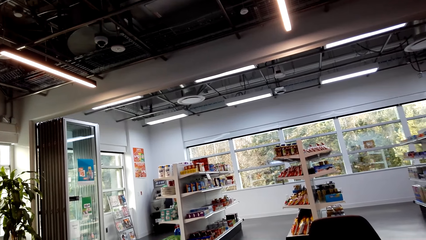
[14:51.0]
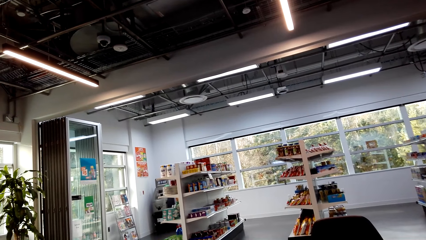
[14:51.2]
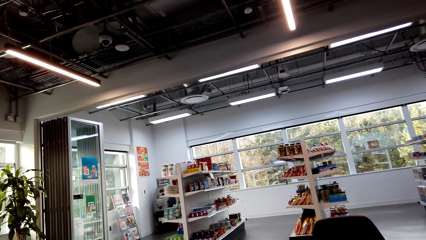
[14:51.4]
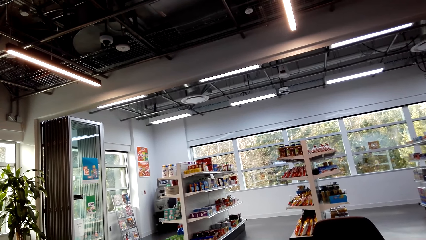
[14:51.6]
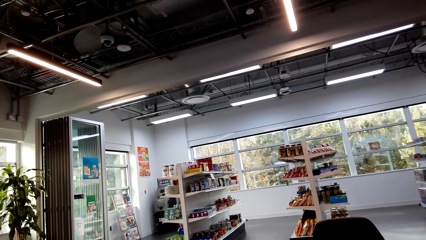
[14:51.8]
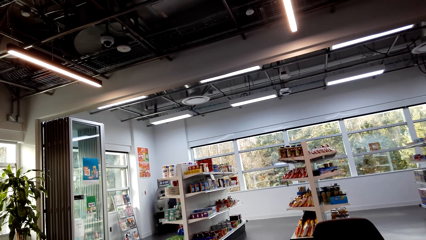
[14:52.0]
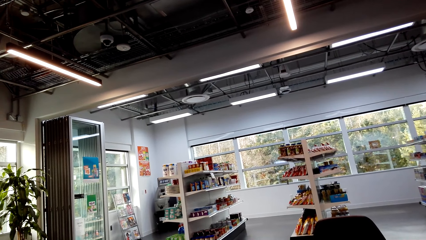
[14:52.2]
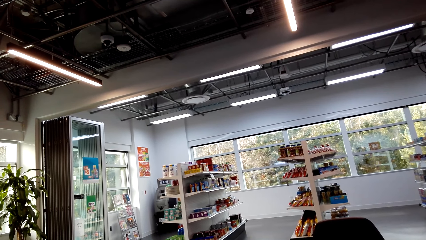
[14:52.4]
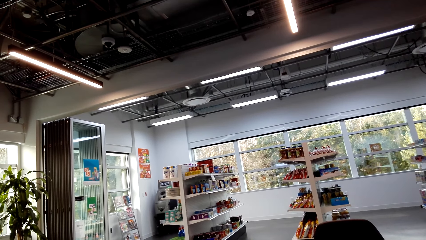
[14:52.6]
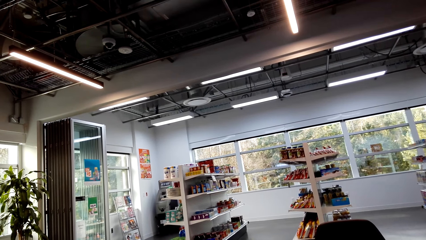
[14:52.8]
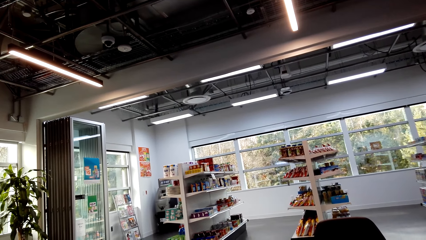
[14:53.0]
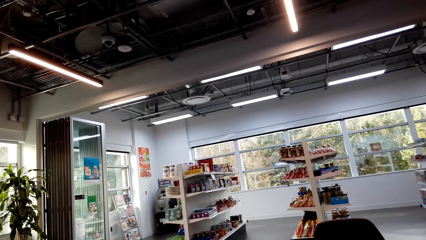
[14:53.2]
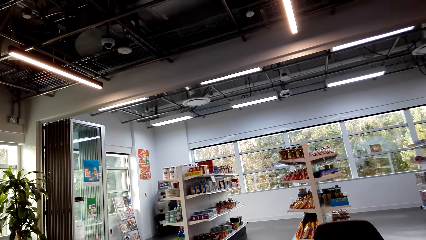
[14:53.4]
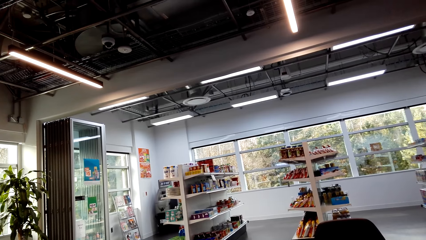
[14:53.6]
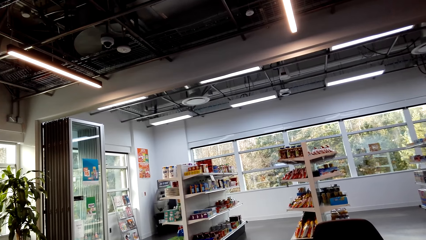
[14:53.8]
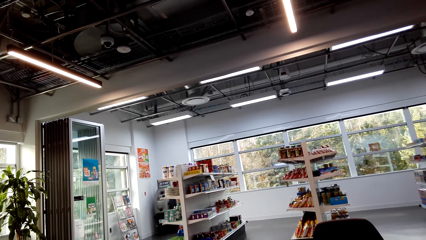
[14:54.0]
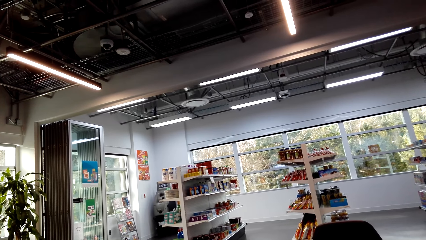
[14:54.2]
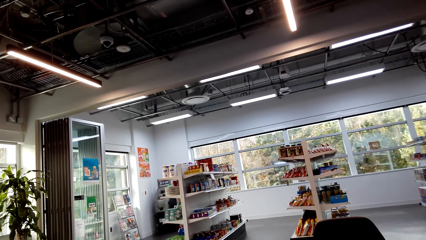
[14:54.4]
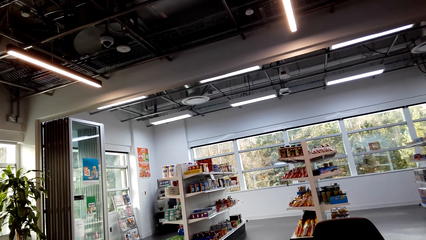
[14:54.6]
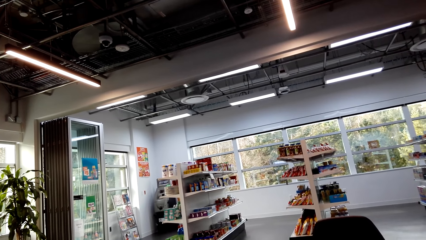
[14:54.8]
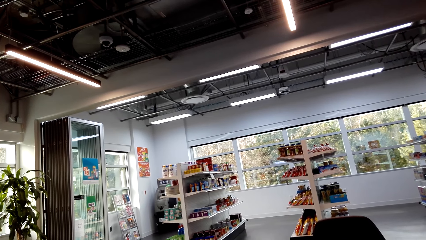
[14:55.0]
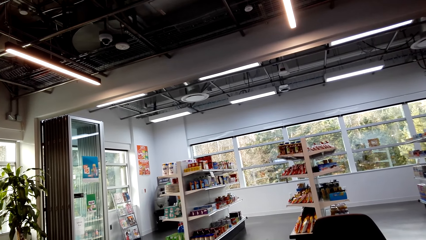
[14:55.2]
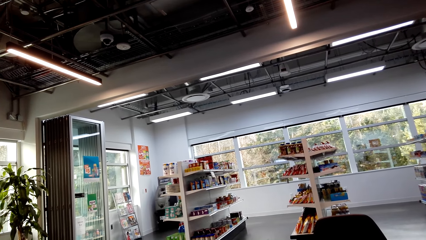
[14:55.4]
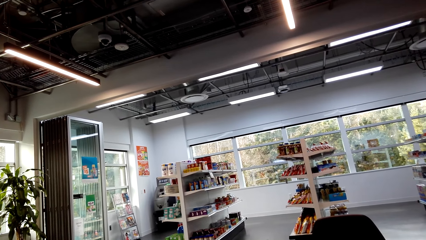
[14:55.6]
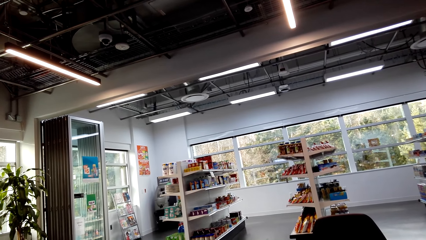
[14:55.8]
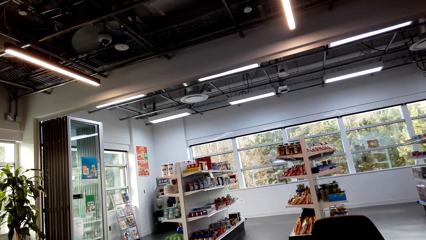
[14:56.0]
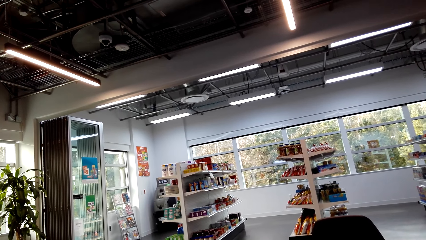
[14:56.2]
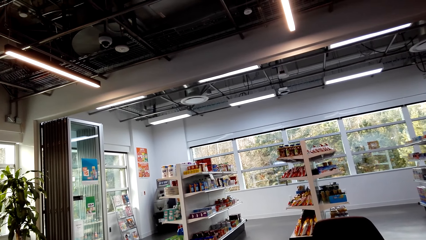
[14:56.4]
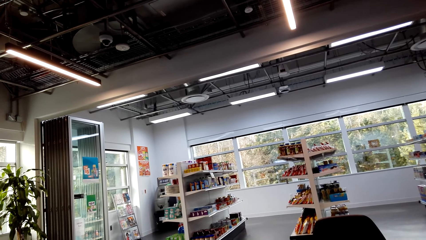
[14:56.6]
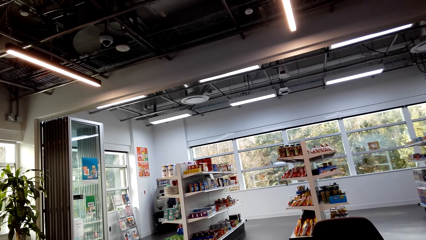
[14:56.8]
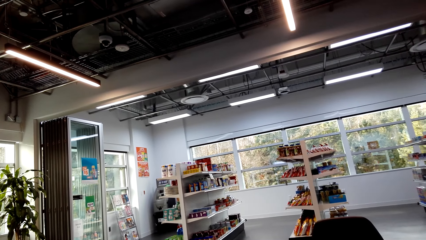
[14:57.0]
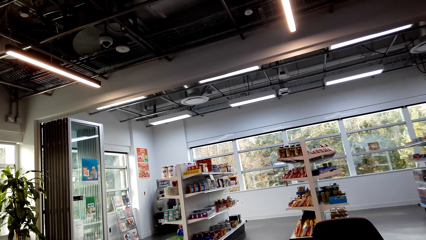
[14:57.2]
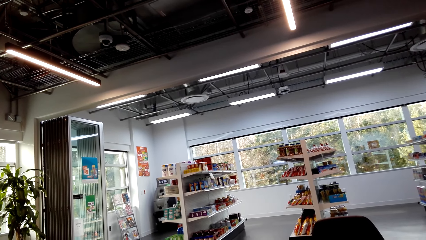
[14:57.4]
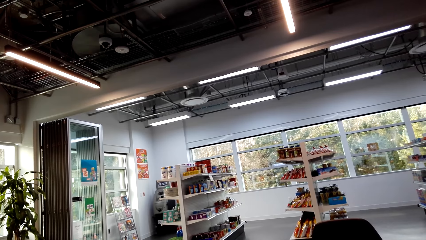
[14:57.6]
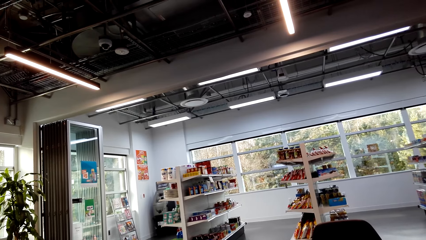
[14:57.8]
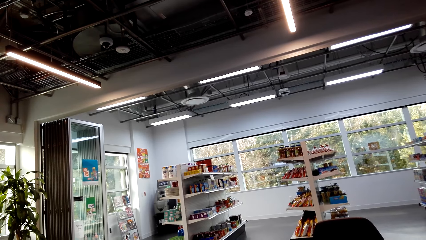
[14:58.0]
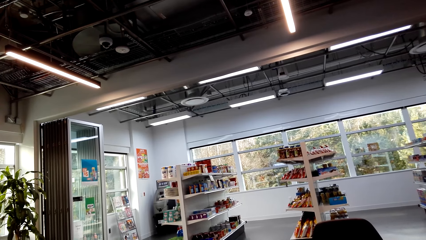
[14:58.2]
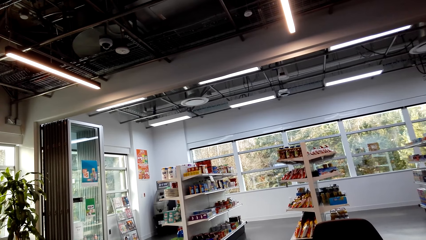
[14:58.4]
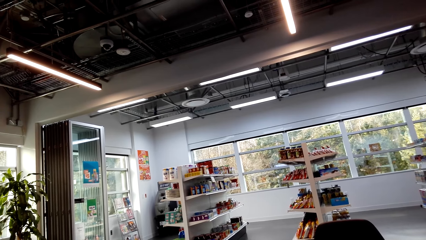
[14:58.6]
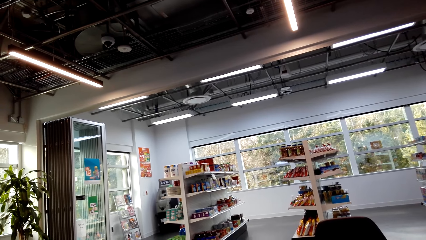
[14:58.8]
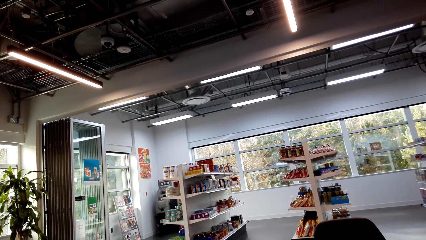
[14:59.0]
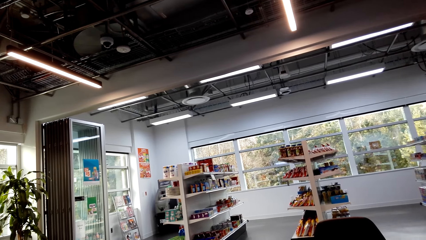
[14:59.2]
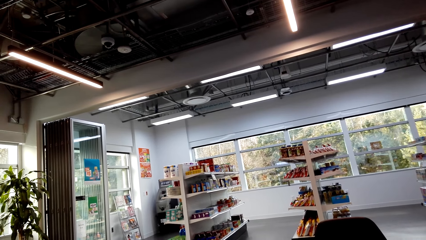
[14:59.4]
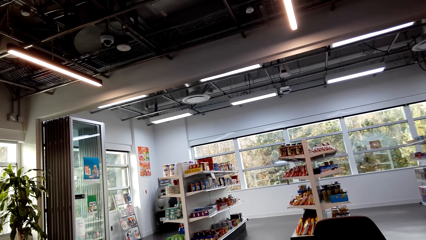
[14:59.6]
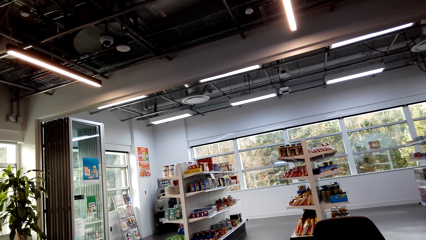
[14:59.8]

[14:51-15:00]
The camera wearer looks around.

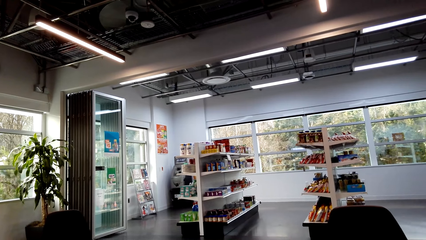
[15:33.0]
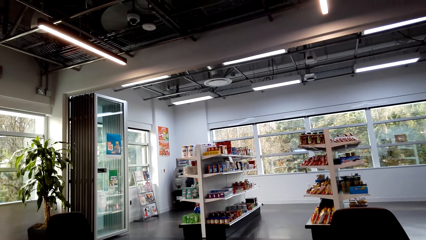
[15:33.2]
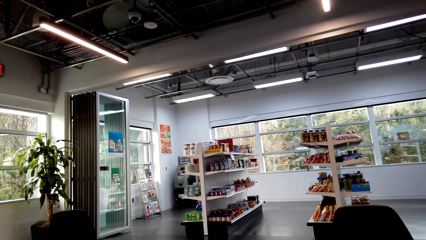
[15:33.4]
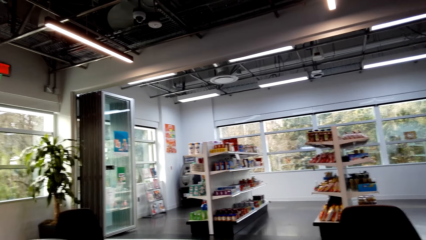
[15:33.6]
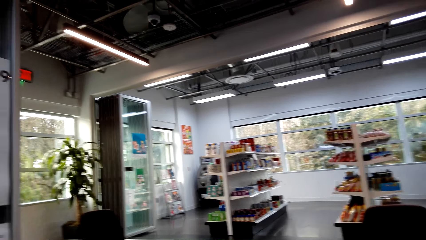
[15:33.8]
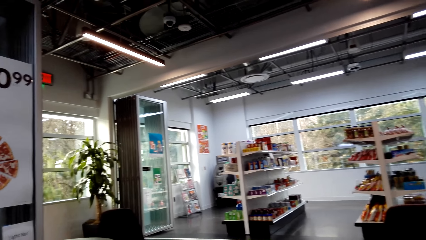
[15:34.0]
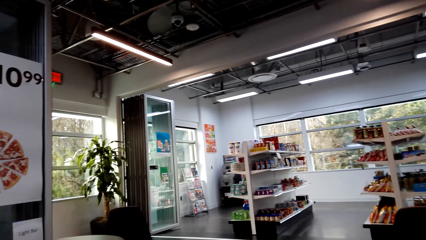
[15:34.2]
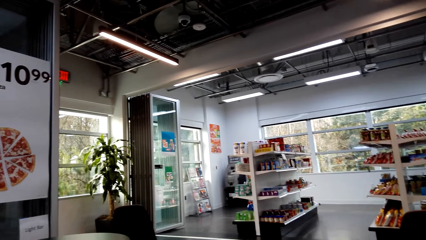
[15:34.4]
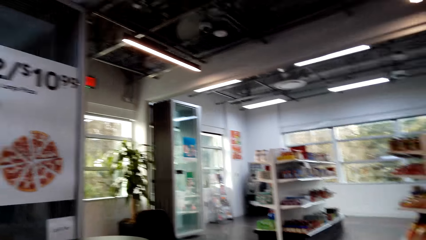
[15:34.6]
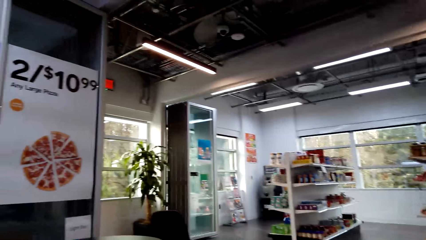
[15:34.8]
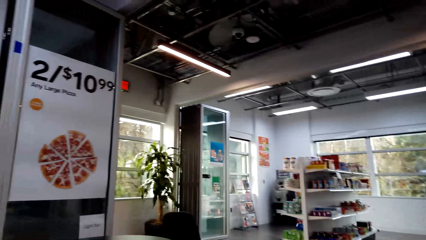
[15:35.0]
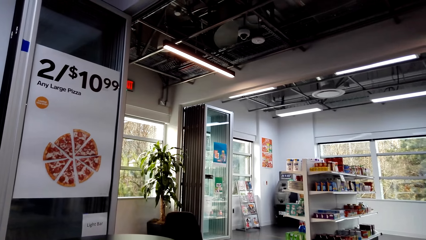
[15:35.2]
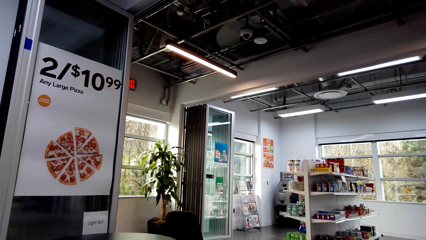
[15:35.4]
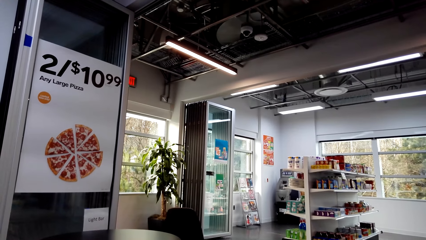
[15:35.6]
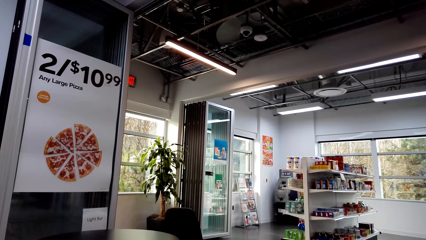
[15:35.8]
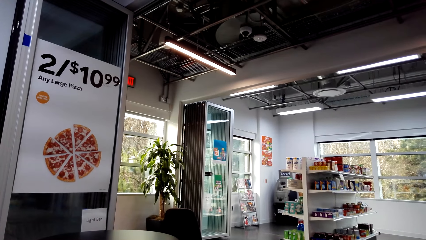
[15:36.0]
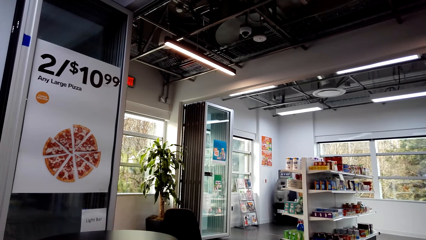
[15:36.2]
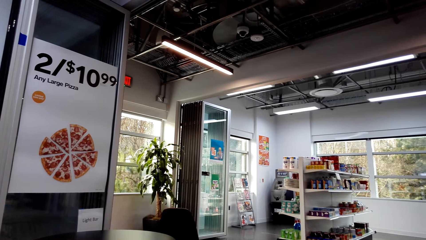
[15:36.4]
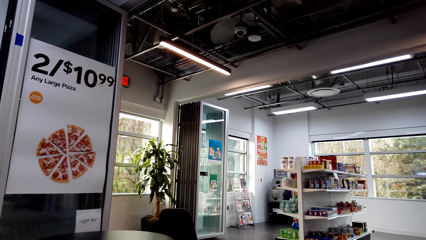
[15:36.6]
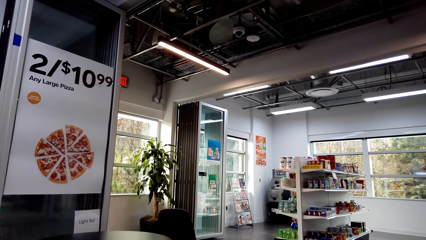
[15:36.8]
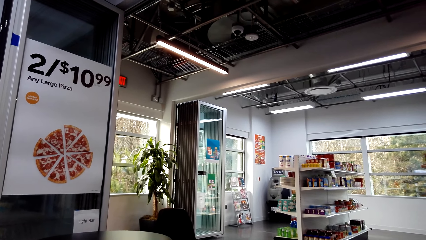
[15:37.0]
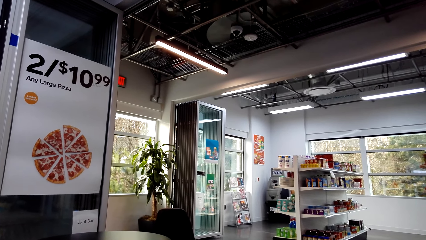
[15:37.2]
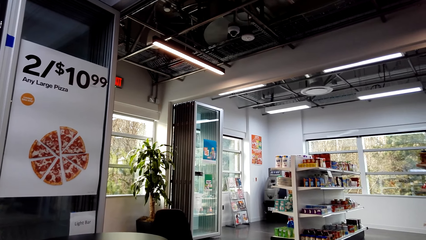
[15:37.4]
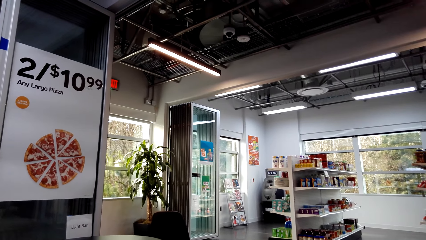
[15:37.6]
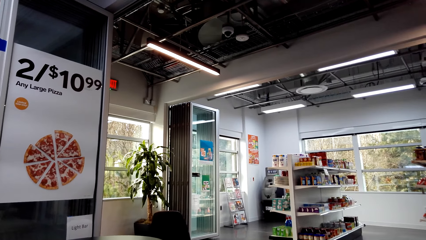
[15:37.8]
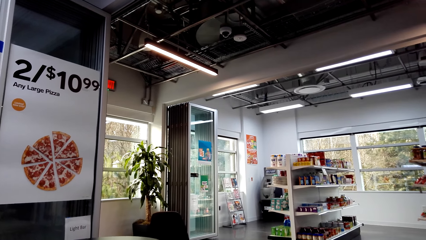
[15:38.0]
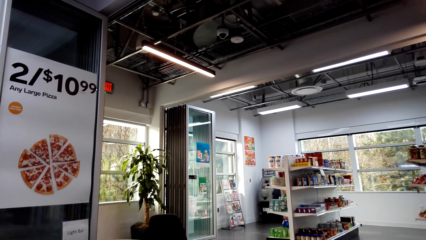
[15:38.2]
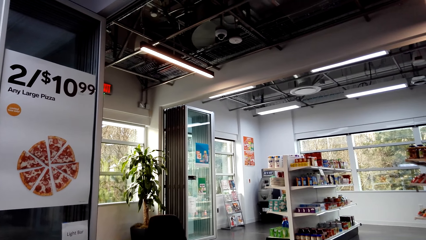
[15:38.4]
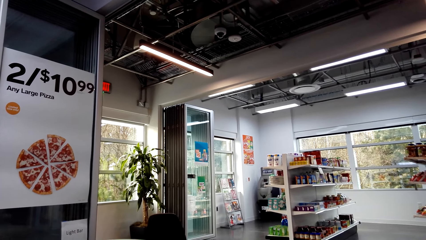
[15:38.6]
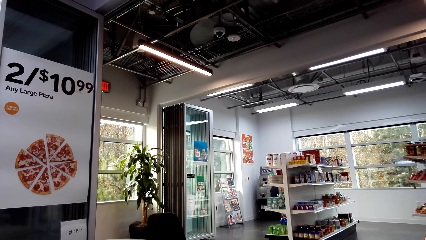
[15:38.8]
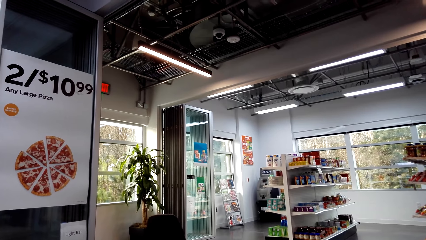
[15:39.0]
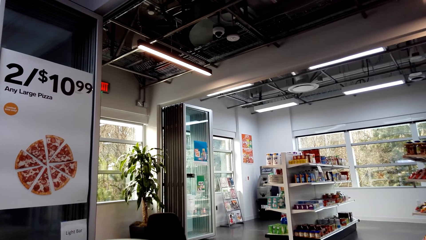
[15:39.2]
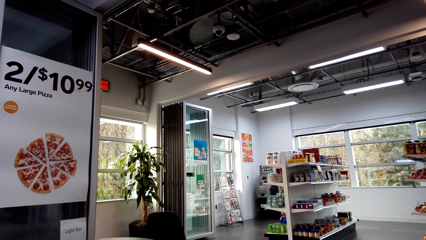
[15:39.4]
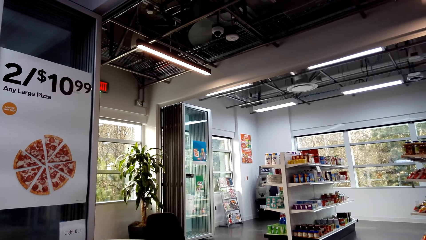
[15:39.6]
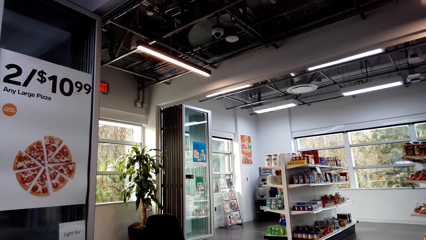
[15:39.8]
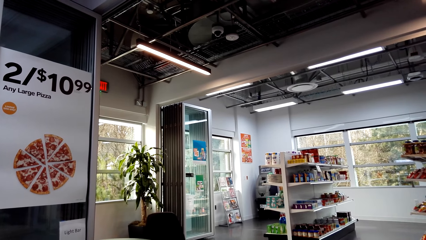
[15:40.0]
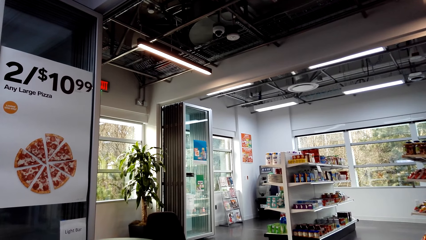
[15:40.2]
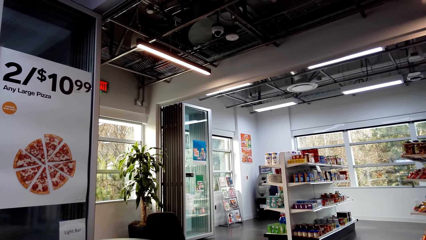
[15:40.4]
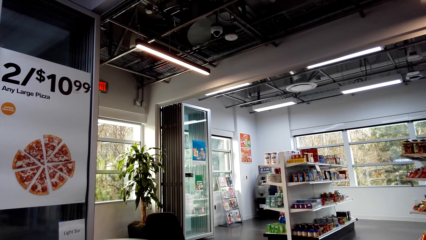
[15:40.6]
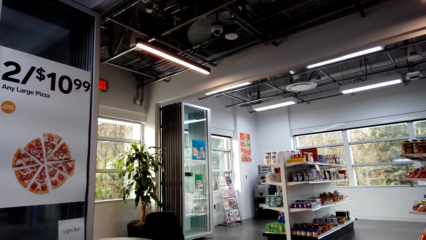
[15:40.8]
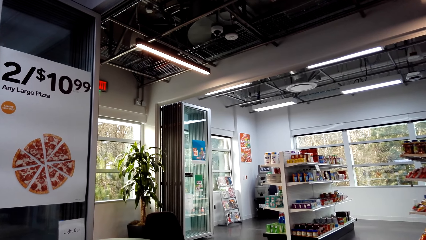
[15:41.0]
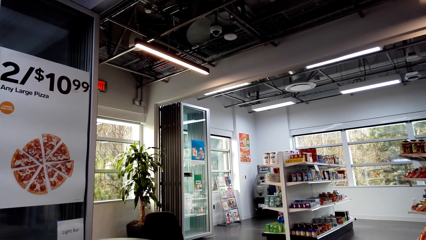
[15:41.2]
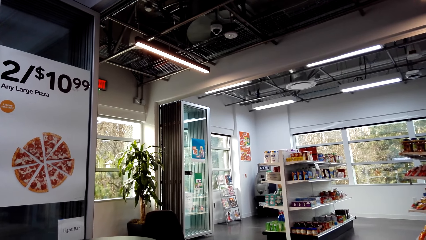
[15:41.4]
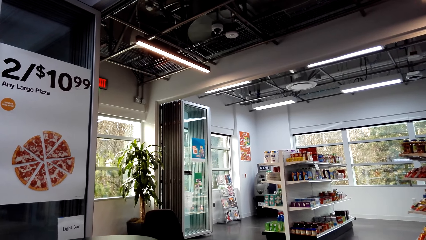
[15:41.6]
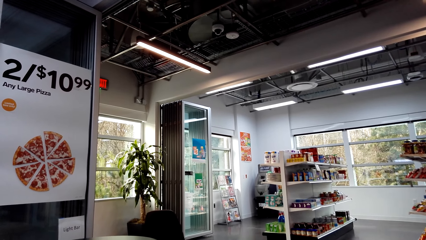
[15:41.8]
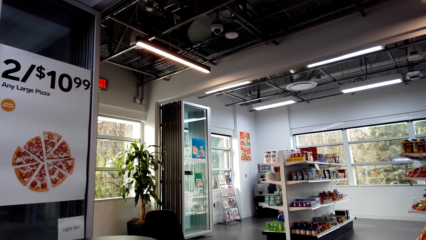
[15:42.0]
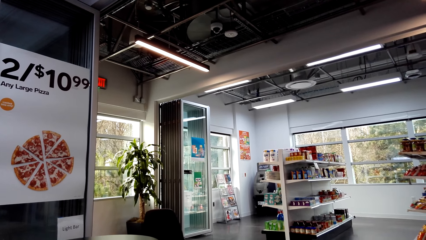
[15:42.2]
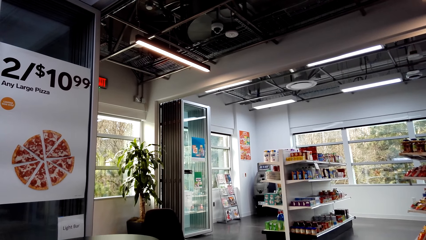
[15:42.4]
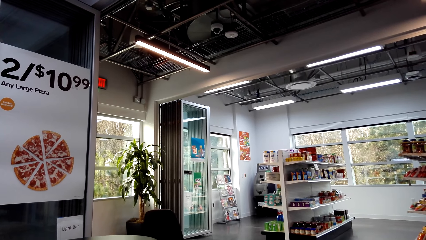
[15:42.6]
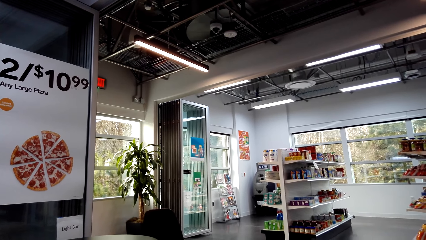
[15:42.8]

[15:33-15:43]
The camera wearer looks around.
